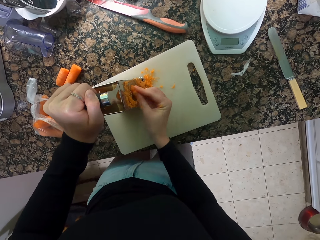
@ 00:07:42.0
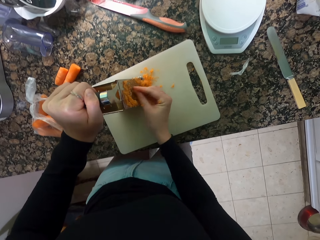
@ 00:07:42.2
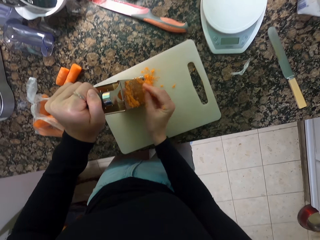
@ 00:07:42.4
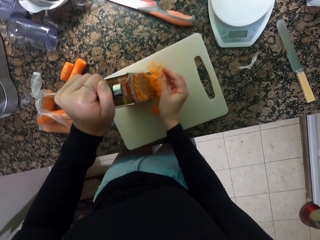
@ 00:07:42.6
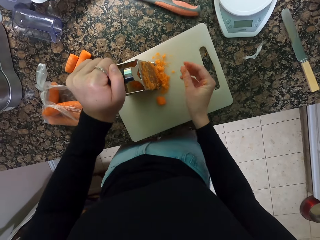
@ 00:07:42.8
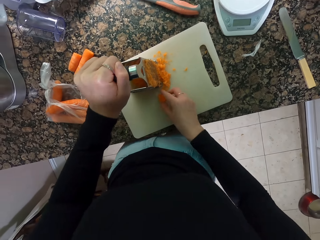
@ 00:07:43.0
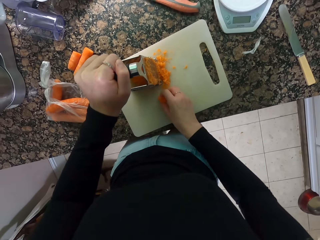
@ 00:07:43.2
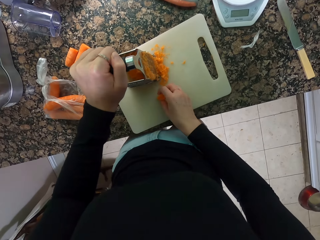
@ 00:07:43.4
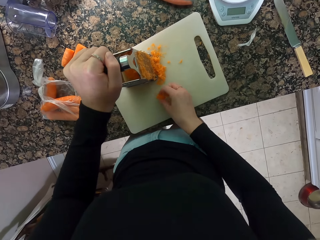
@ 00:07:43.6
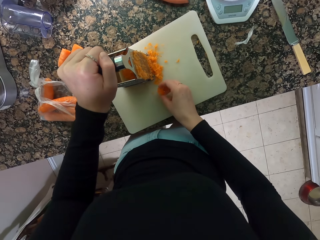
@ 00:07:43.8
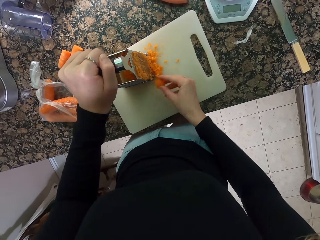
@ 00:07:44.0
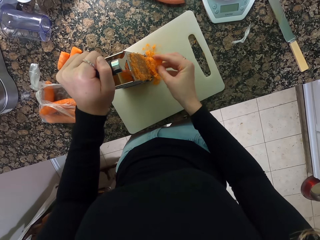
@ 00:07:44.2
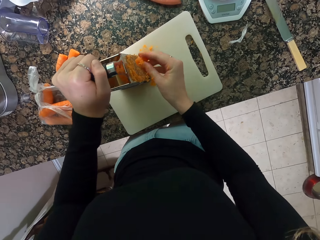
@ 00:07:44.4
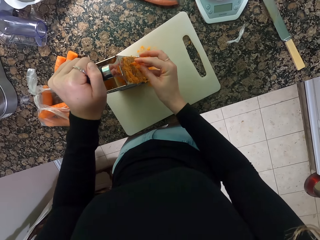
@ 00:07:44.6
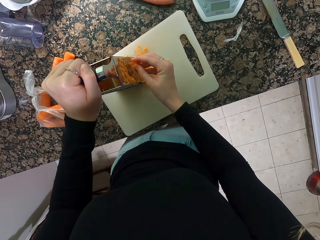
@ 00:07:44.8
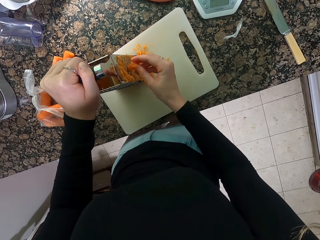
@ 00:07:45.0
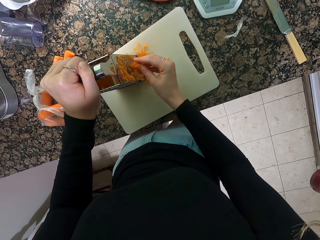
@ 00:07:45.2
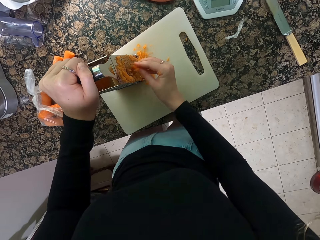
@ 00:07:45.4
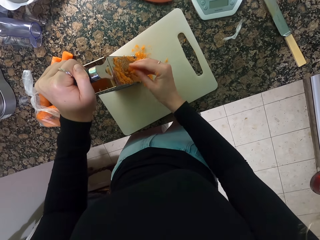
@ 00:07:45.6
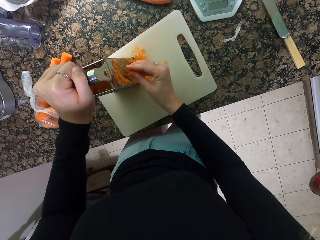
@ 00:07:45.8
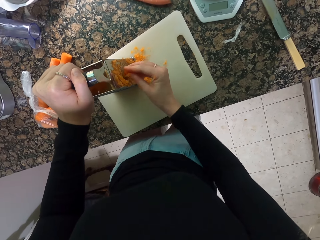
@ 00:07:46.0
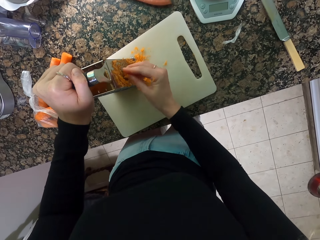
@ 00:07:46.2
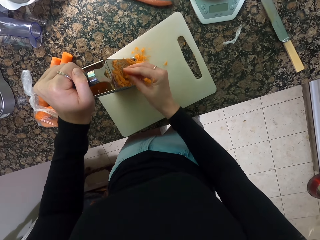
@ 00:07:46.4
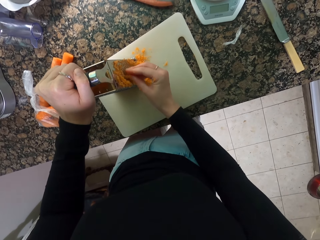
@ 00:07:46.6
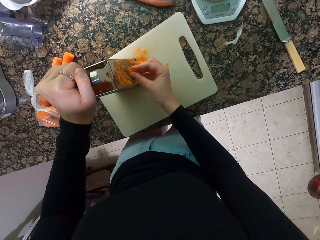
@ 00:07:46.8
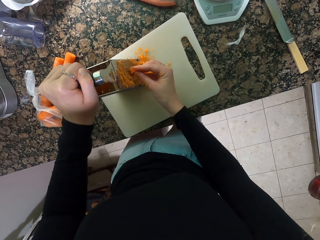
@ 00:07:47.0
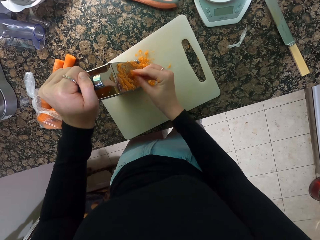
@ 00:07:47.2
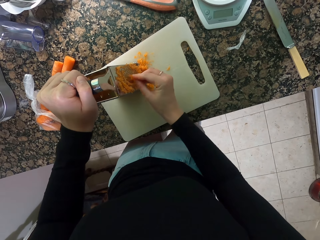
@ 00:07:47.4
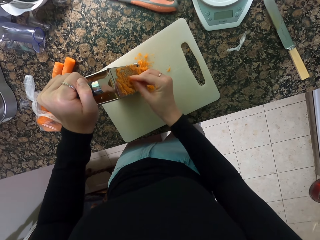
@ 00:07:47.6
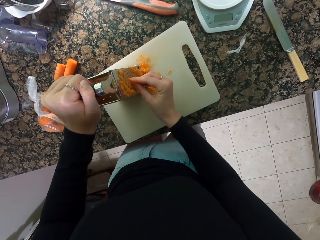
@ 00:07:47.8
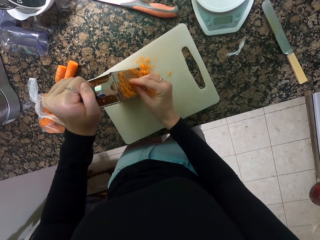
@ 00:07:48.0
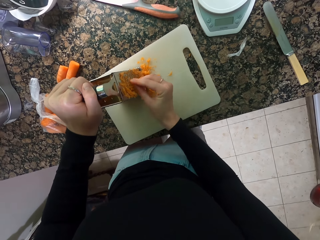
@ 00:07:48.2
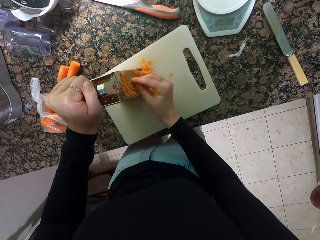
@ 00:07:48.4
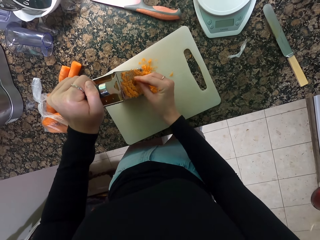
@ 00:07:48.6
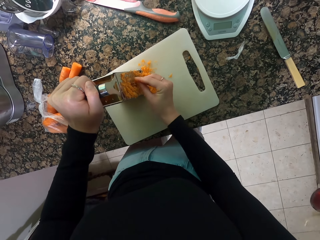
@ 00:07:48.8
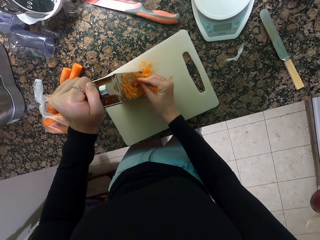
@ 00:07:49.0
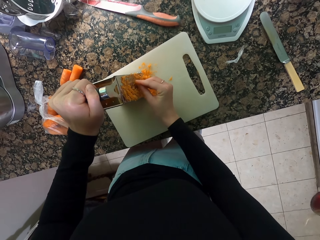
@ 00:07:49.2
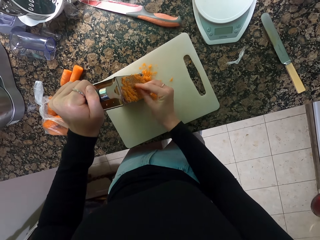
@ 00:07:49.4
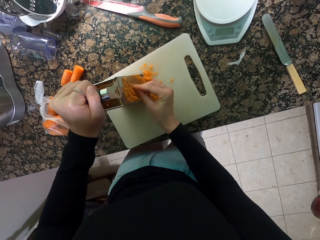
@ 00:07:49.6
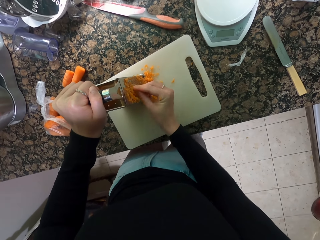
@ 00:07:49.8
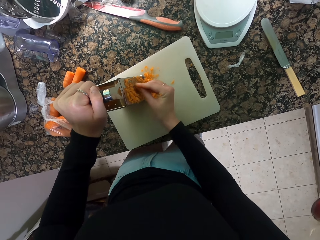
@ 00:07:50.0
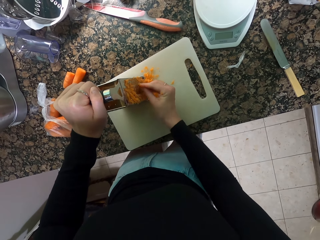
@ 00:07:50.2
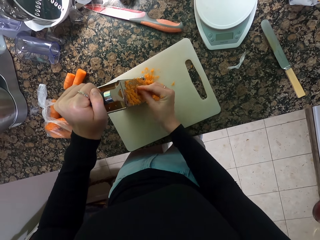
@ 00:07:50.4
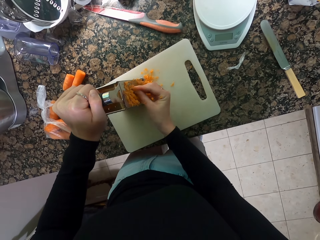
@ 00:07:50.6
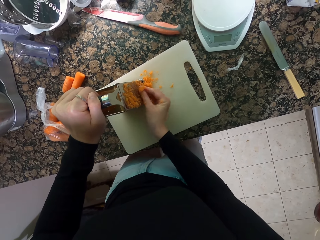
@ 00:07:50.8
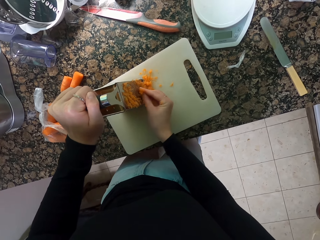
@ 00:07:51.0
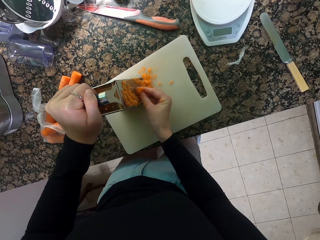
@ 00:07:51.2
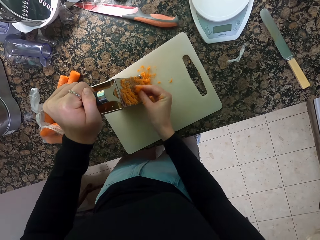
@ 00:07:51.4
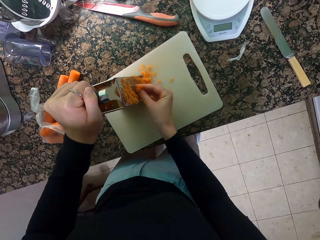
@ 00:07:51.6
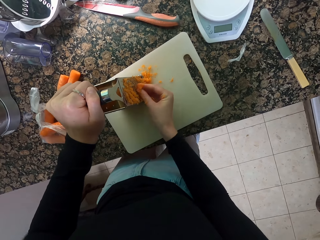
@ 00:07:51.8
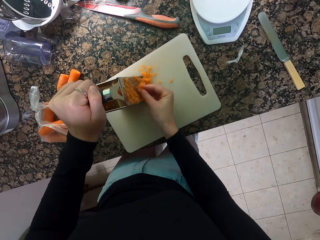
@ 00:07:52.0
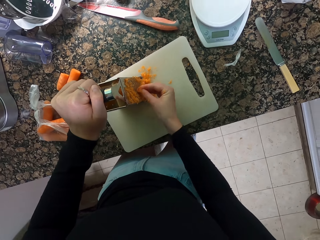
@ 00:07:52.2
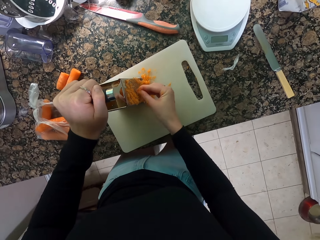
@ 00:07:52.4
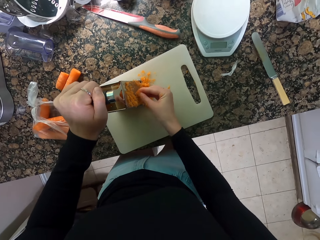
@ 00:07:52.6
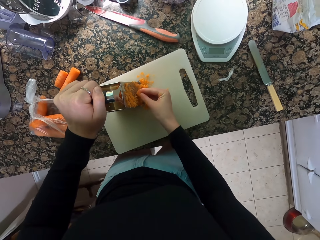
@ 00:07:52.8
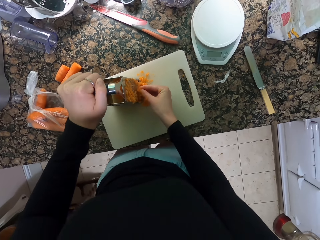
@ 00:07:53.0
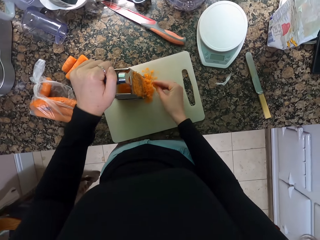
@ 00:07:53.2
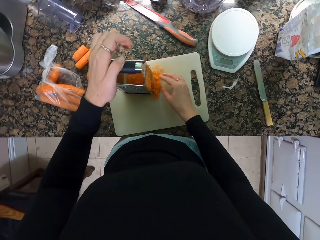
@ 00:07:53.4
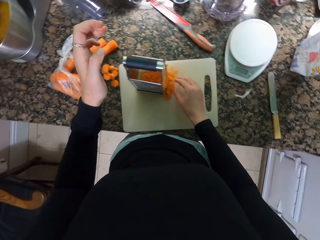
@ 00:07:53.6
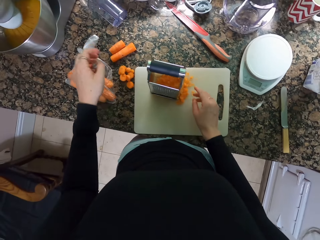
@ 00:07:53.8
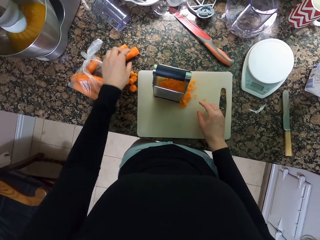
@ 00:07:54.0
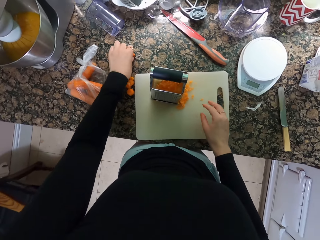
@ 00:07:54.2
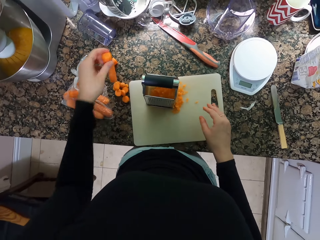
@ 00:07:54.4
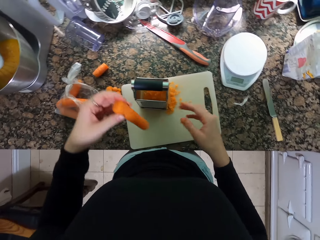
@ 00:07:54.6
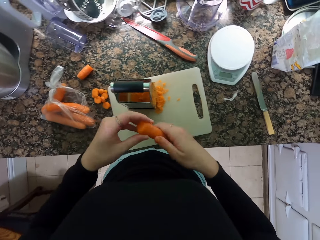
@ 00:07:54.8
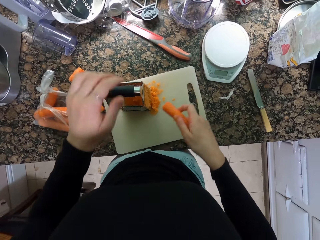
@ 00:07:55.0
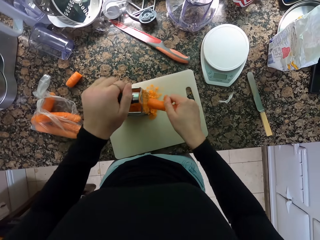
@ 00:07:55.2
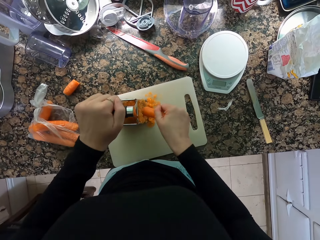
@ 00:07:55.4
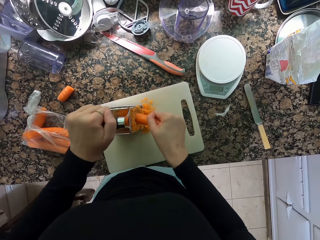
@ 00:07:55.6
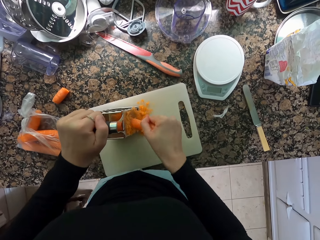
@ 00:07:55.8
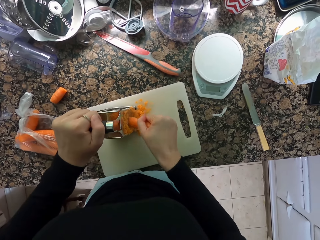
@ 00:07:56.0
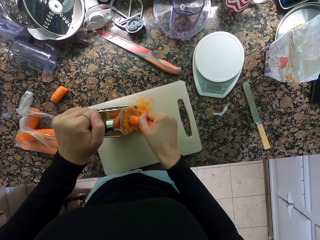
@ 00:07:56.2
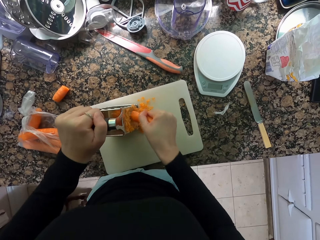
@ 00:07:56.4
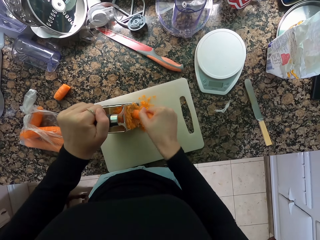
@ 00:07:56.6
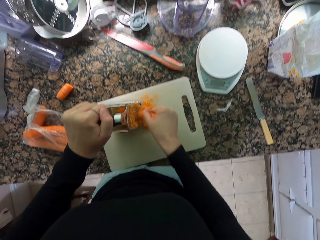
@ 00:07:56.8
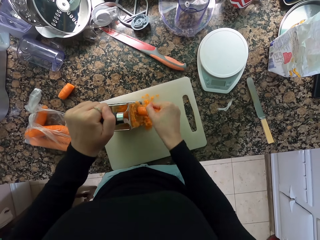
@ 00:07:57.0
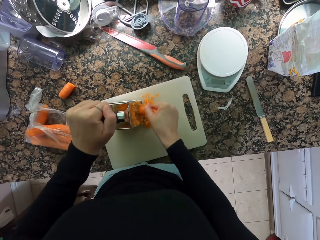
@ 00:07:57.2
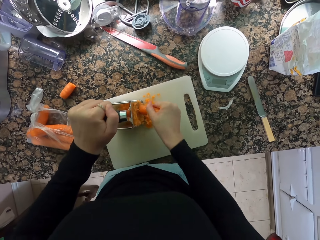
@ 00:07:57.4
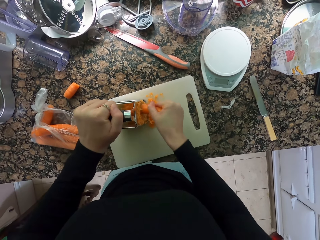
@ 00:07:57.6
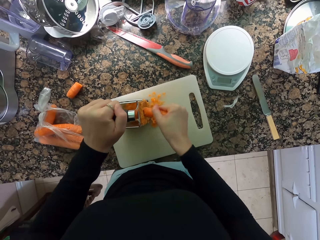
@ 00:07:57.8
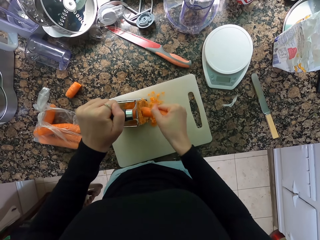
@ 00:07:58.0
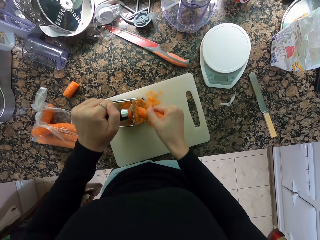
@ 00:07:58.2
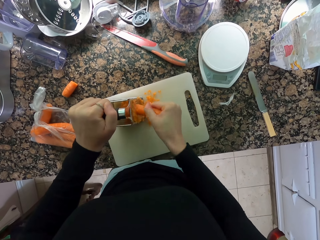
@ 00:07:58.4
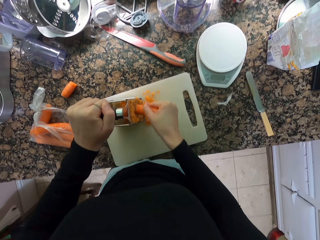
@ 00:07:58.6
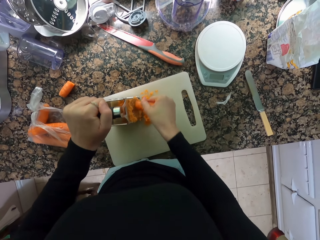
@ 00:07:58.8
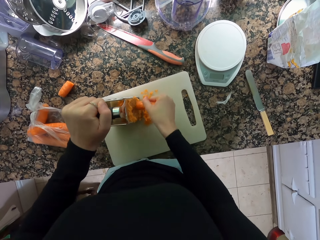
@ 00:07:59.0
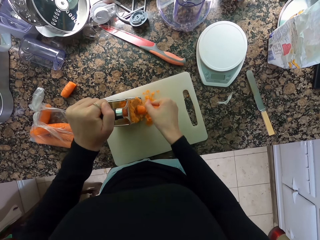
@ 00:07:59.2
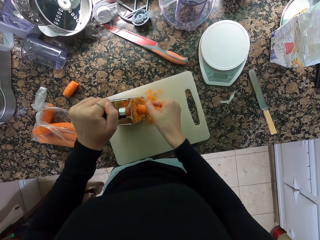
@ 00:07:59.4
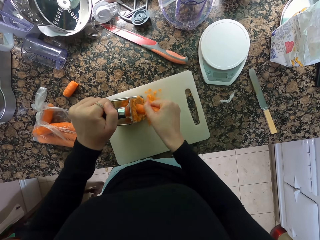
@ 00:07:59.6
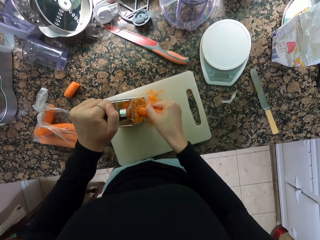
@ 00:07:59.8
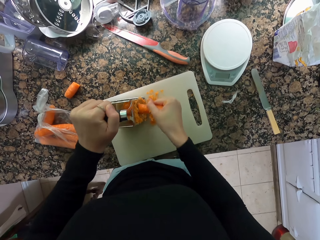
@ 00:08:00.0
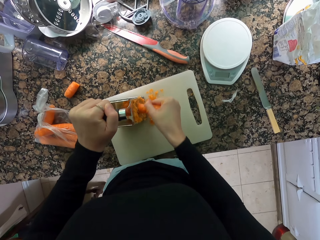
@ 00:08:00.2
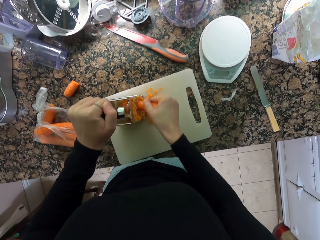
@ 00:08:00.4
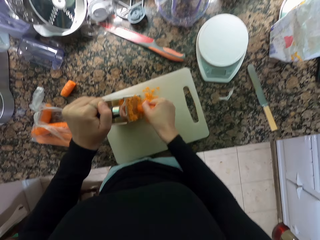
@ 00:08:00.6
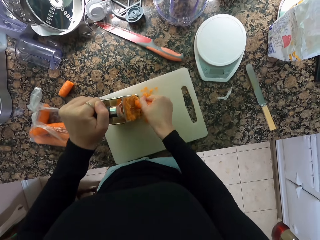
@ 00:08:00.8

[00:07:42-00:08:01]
The camera wearer picks up the carrot. They grate the carrot. They pick up the carrot. They hold the carrot with the other hand. They grate the carrot.
